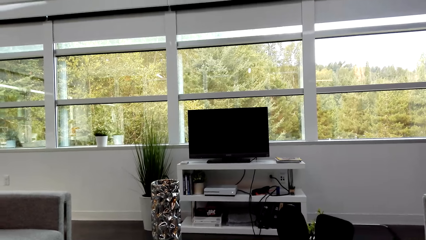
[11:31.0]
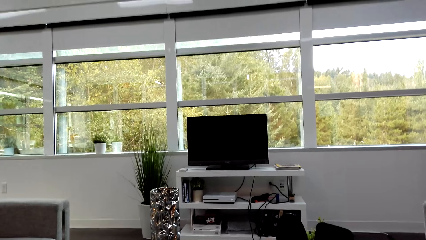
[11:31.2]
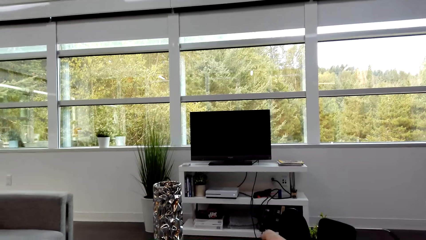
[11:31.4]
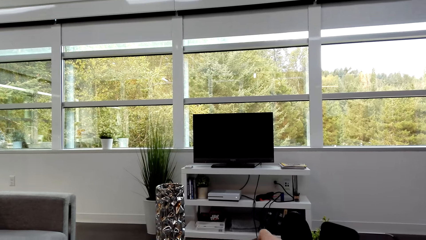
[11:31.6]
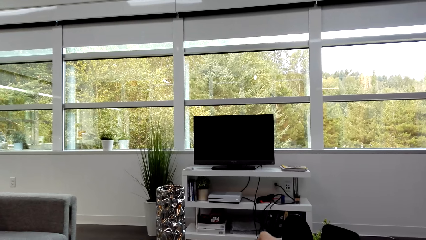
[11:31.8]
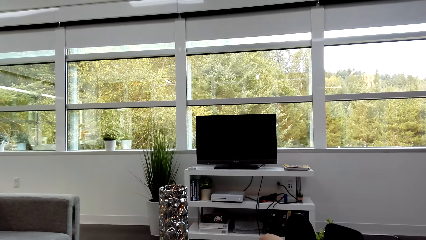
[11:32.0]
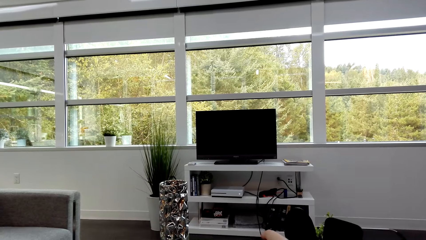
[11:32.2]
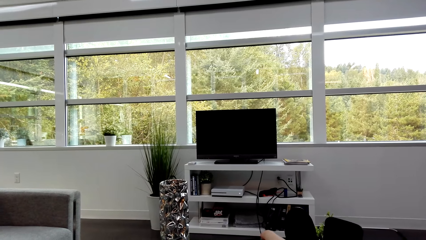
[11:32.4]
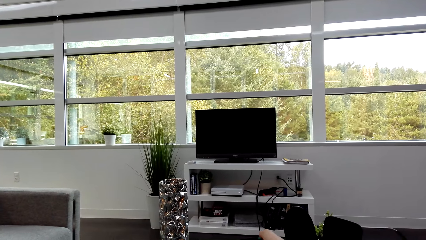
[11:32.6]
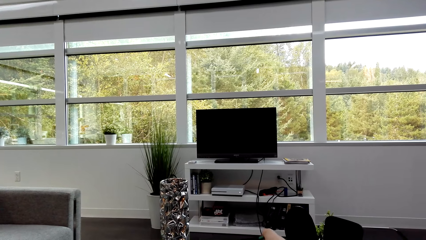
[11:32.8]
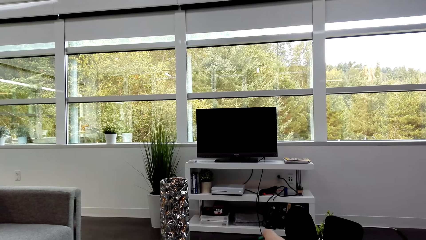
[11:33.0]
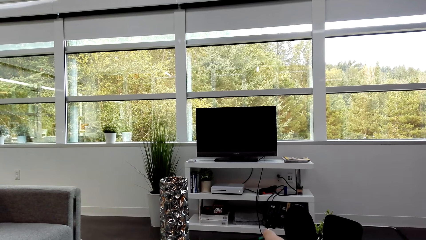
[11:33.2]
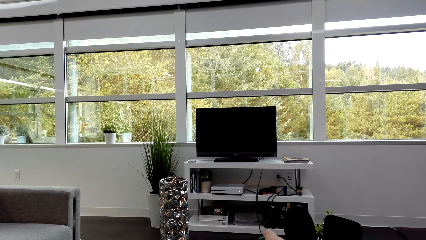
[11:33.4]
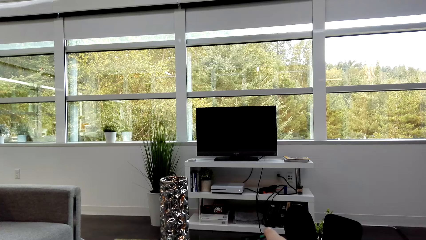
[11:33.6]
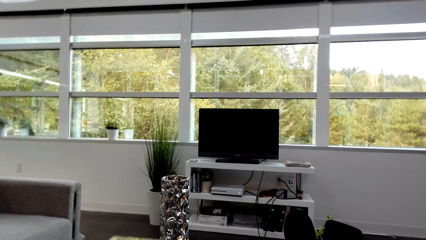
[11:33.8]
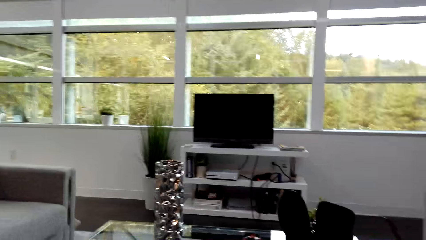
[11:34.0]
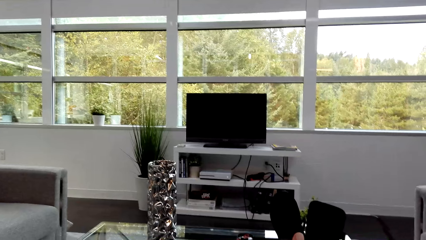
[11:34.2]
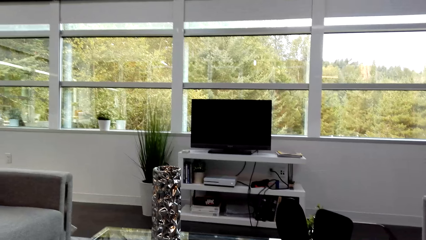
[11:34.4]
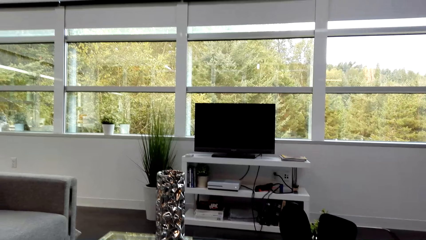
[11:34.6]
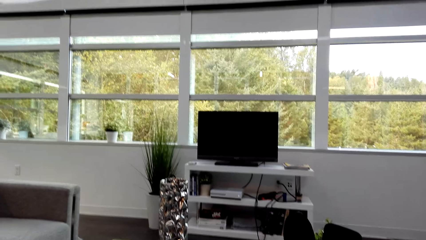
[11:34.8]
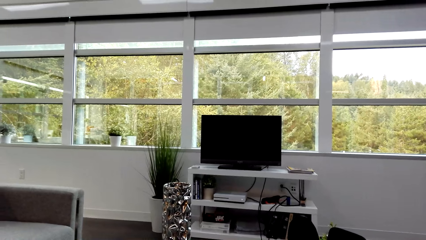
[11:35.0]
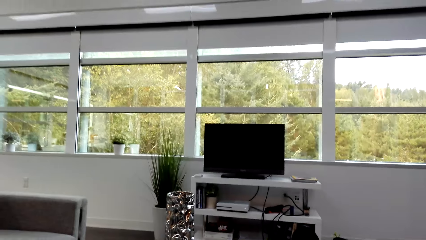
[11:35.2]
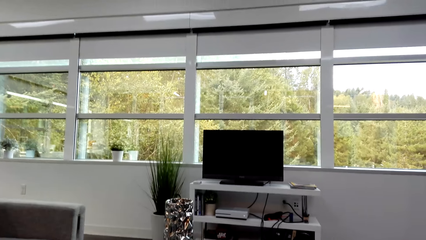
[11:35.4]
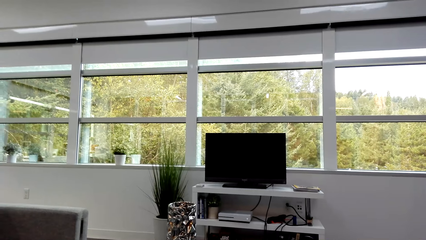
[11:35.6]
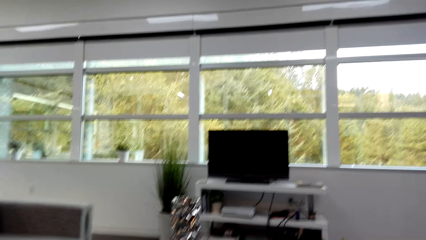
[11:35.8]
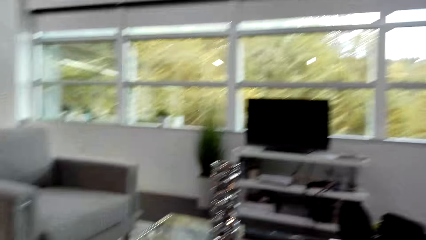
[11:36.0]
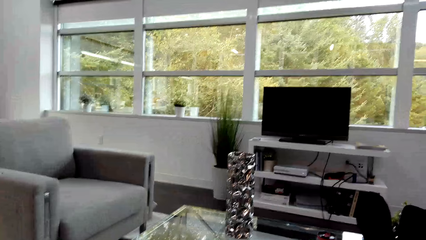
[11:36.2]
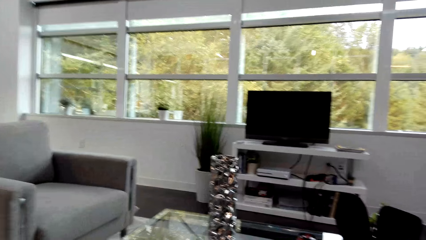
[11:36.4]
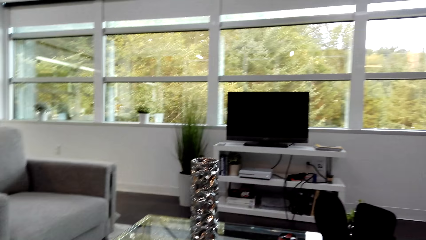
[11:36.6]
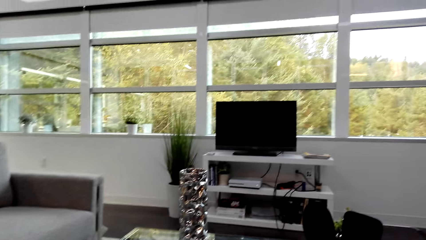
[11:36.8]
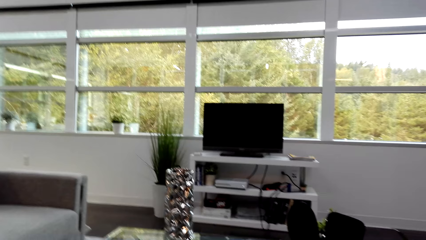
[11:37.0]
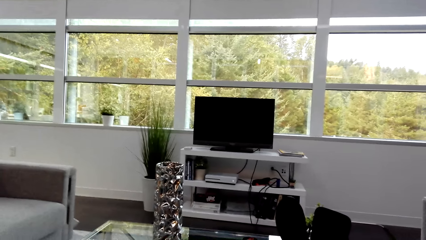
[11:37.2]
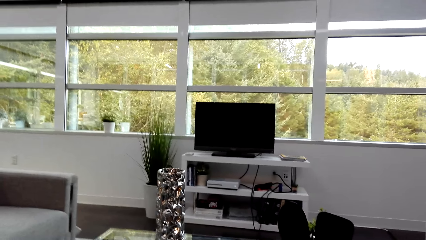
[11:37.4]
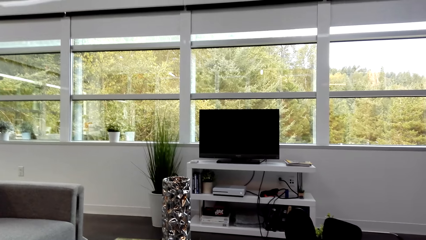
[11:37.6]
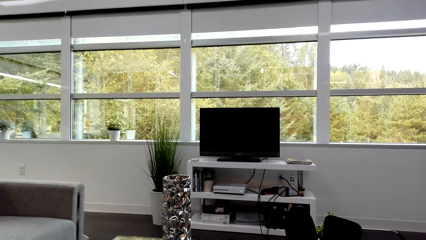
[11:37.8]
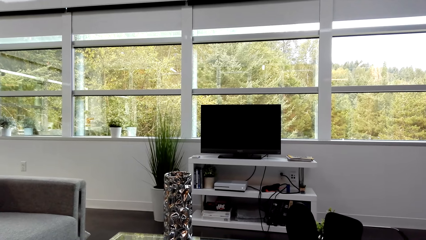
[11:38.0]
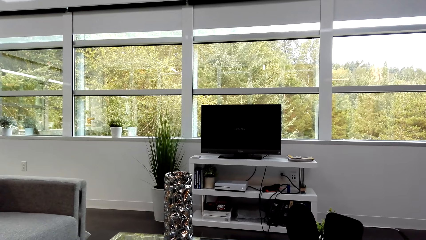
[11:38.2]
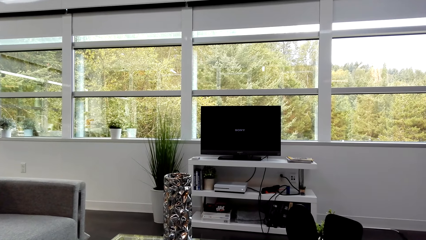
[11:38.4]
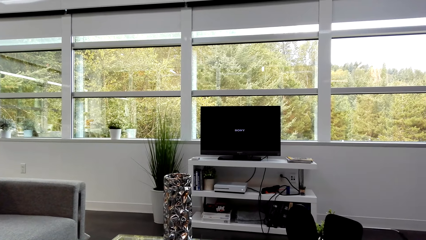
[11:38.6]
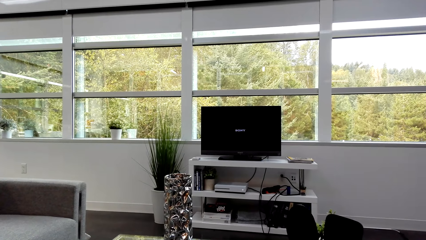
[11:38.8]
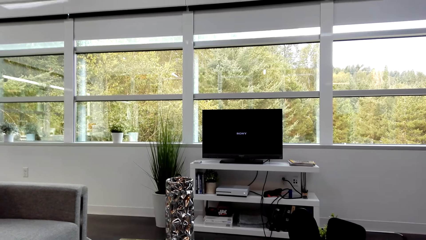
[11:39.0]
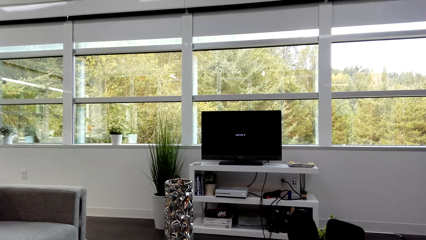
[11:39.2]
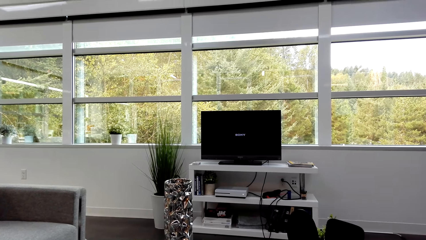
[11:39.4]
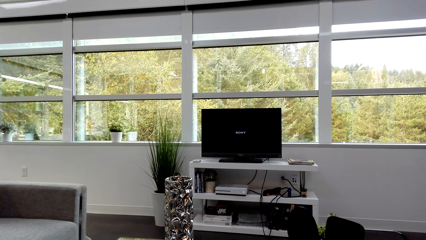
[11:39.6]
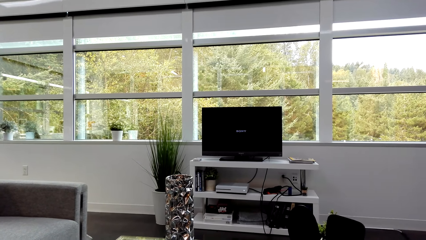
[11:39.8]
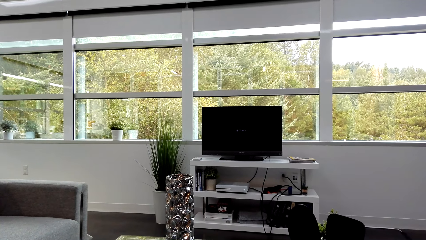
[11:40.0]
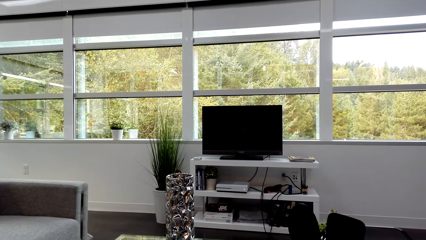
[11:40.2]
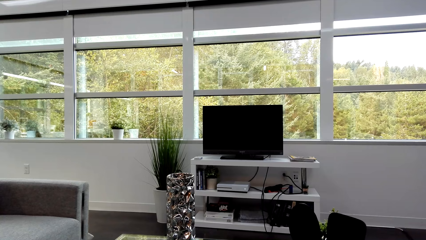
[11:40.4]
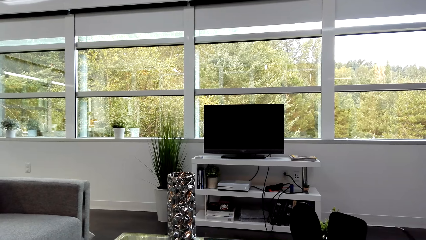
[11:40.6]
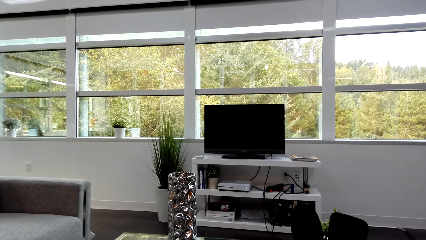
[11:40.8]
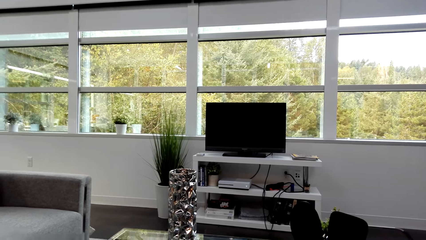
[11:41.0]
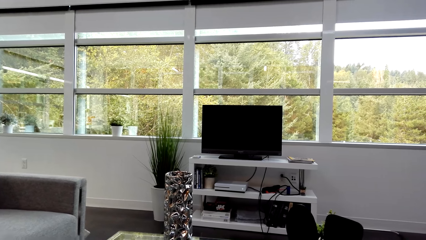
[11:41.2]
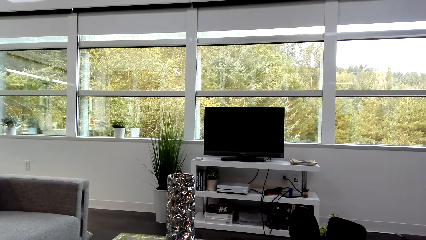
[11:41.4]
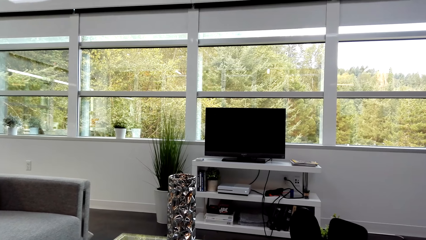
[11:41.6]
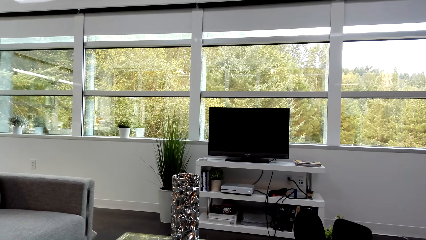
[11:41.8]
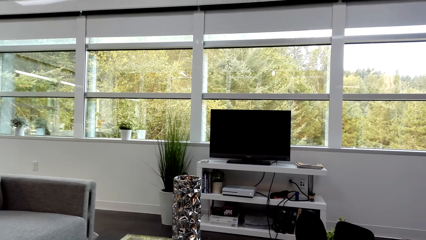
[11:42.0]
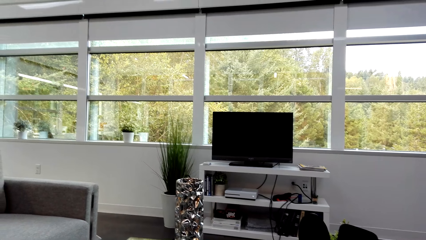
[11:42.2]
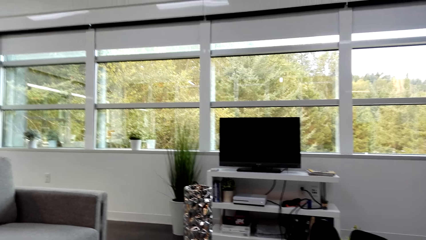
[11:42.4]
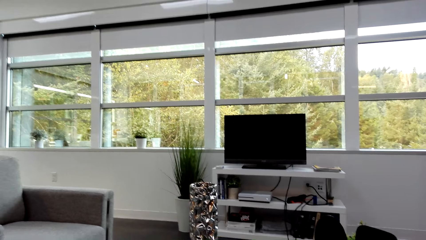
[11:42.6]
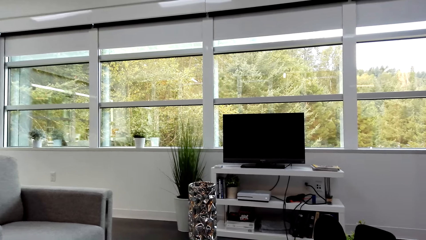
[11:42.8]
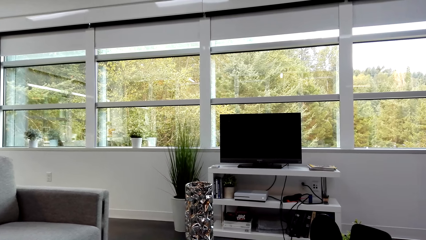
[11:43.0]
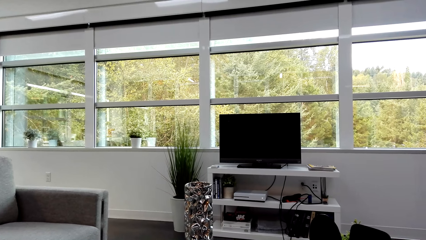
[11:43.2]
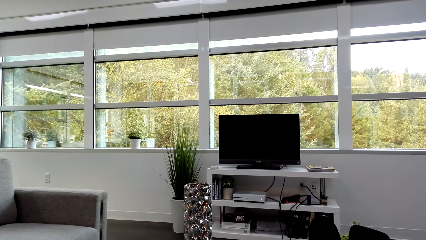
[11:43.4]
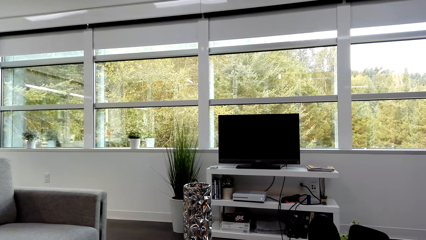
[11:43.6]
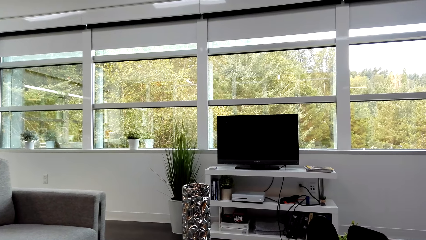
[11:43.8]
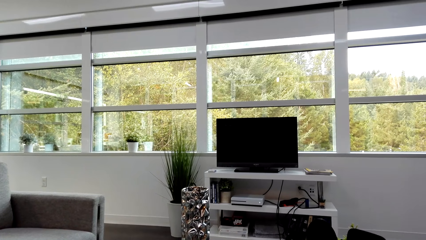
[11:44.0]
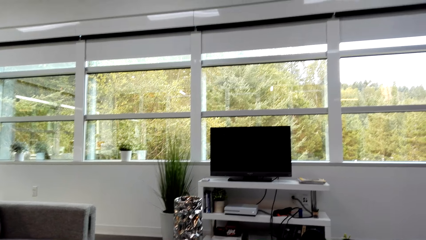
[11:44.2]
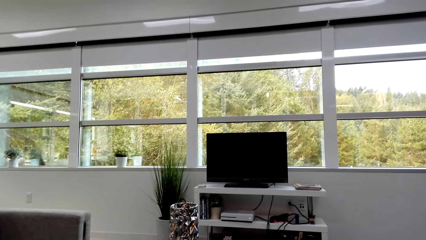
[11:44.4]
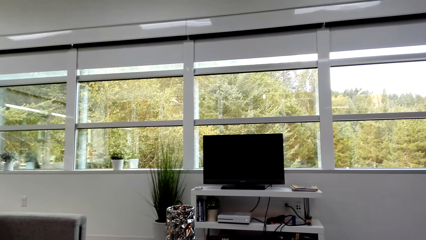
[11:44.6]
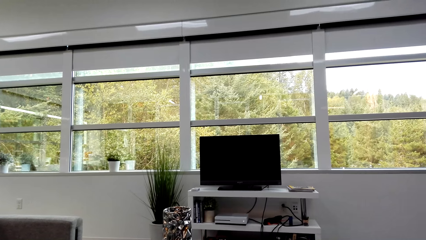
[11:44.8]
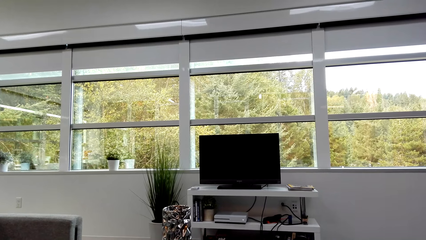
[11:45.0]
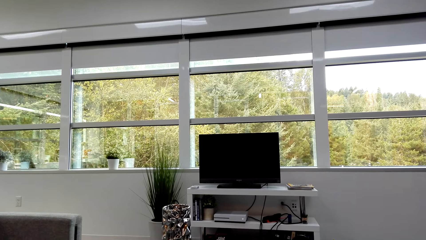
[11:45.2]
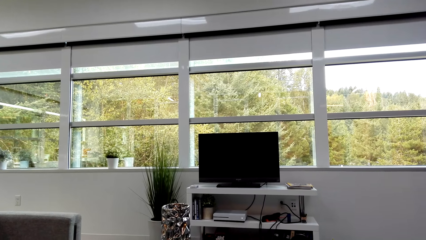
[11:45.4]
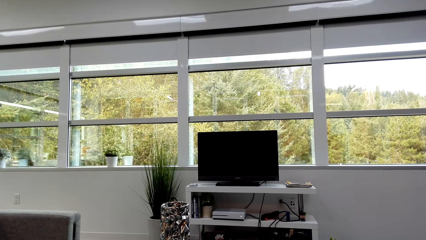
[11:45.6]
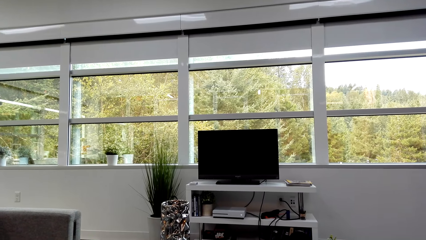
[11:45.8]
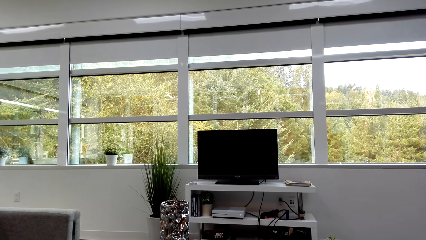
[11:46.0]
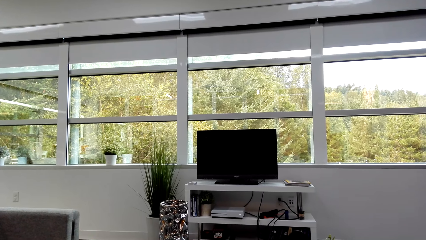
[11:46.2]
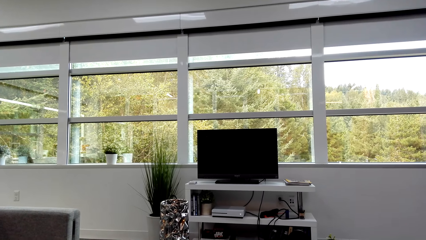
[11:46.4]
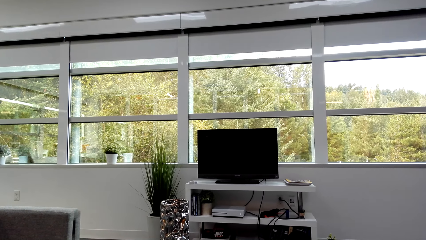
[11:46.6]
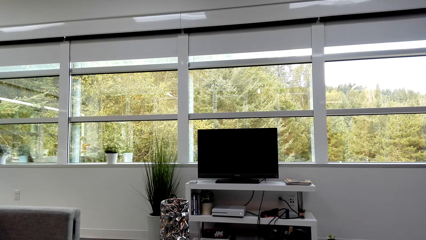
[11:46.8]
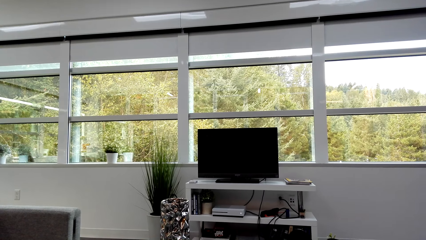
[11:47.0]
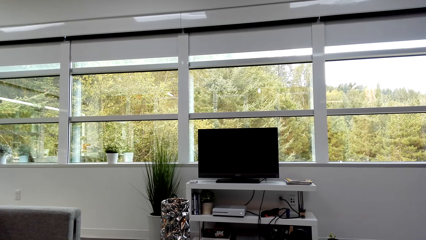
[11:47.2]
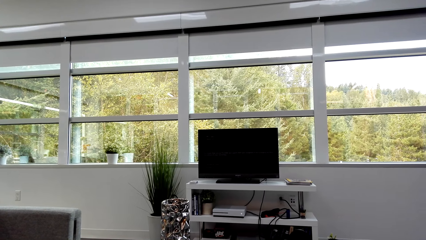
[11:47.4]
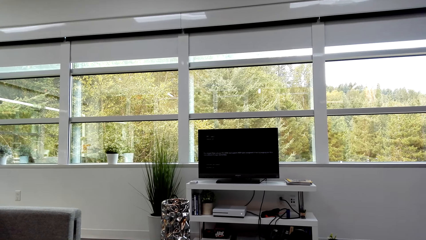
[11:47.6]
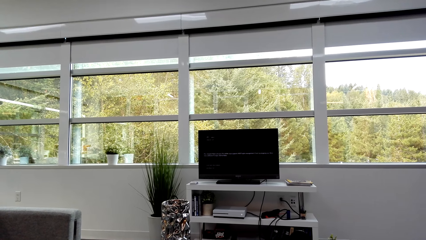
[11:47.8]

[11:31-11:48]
The camera wearer turns on the TV. They gaze at the TV.
